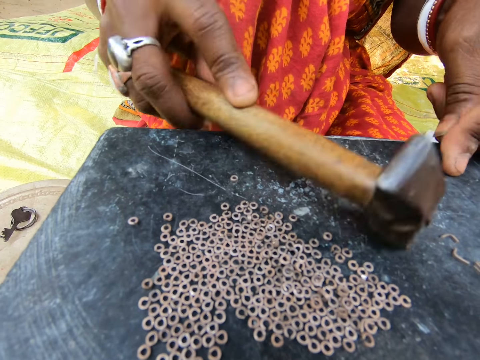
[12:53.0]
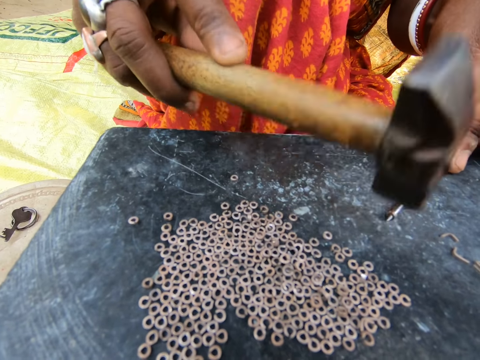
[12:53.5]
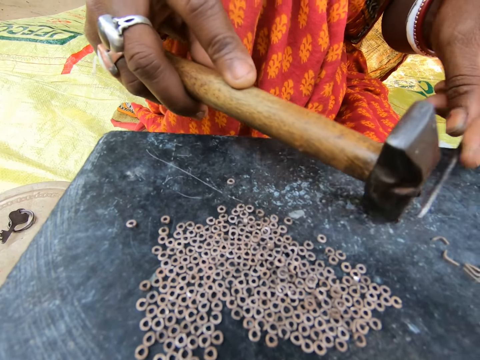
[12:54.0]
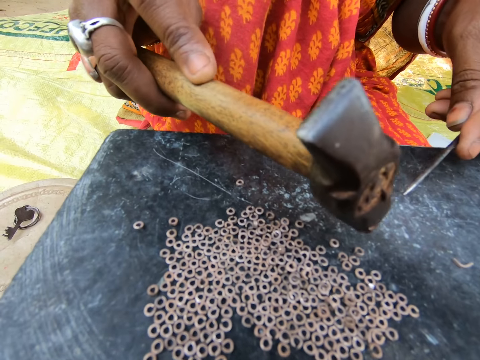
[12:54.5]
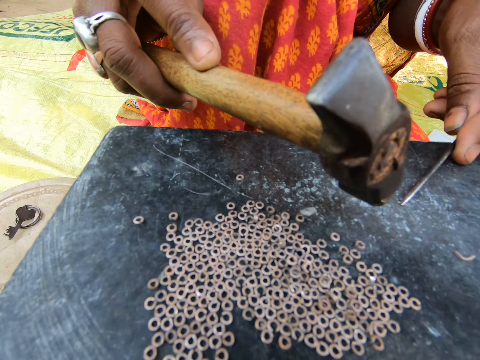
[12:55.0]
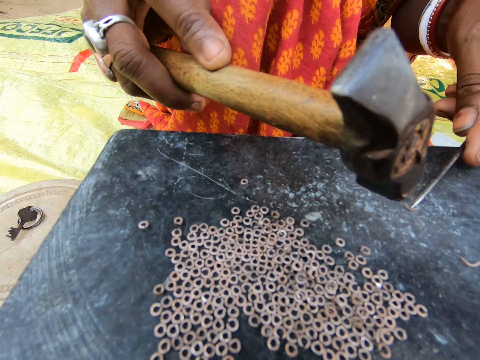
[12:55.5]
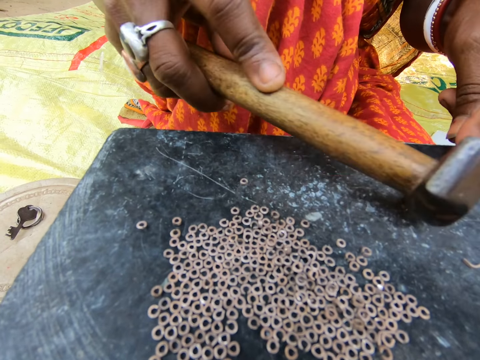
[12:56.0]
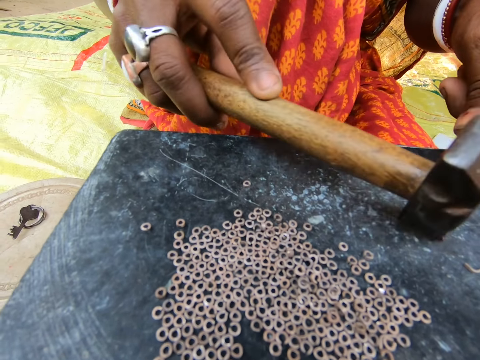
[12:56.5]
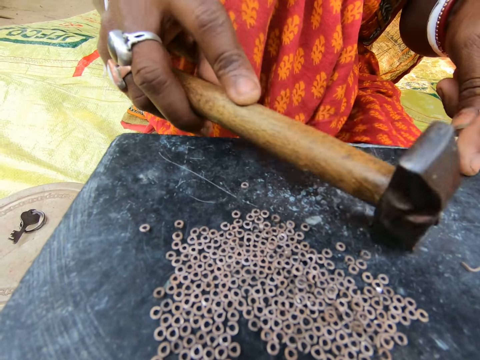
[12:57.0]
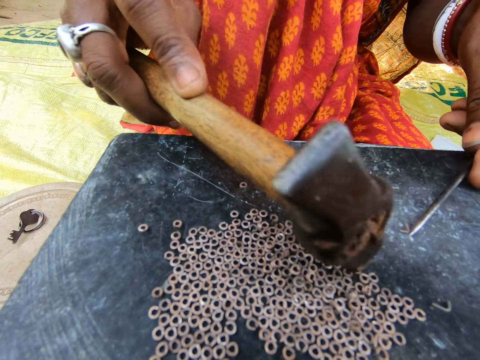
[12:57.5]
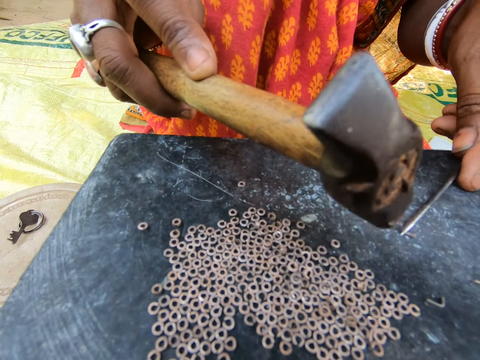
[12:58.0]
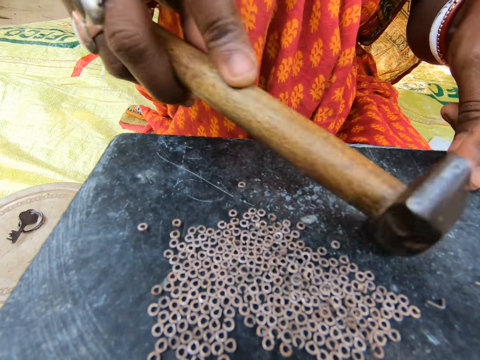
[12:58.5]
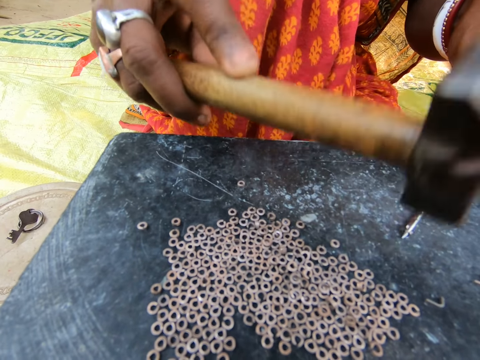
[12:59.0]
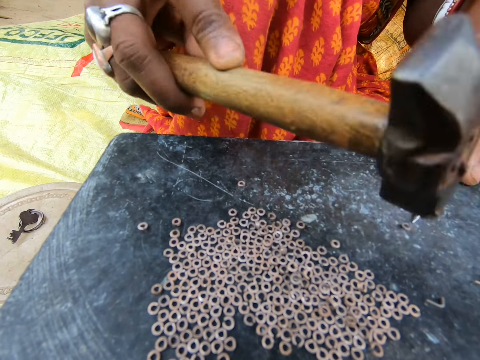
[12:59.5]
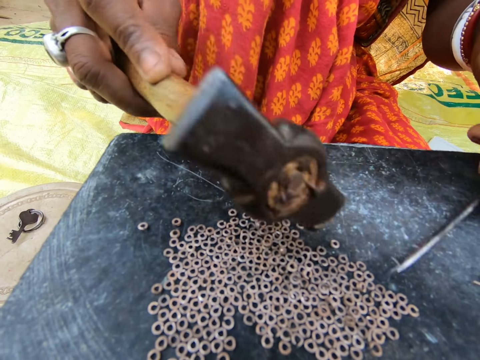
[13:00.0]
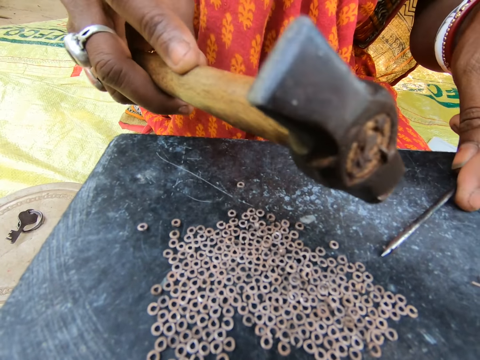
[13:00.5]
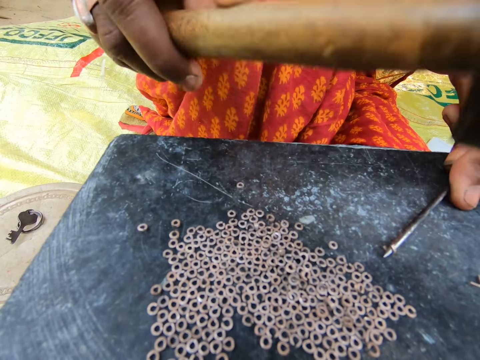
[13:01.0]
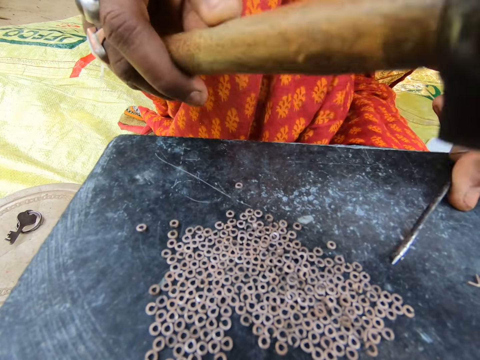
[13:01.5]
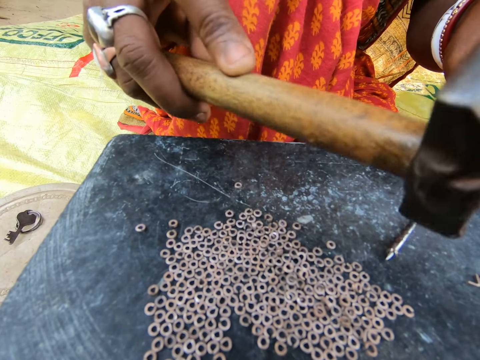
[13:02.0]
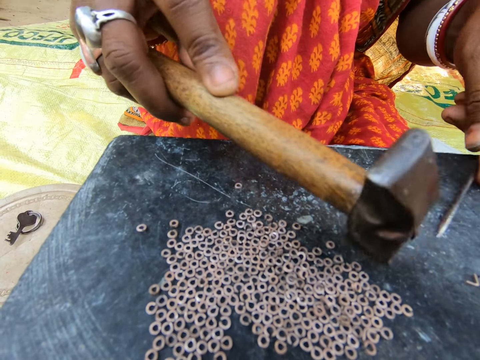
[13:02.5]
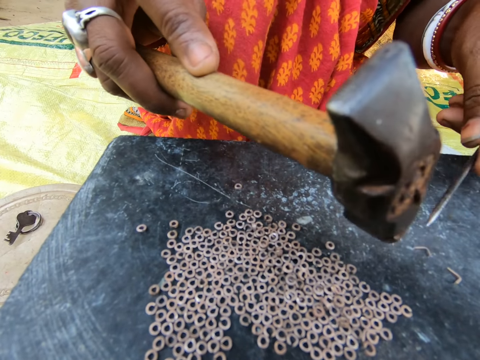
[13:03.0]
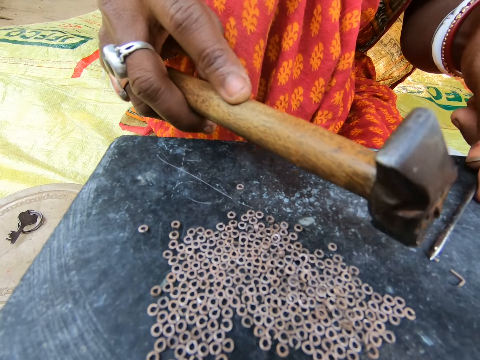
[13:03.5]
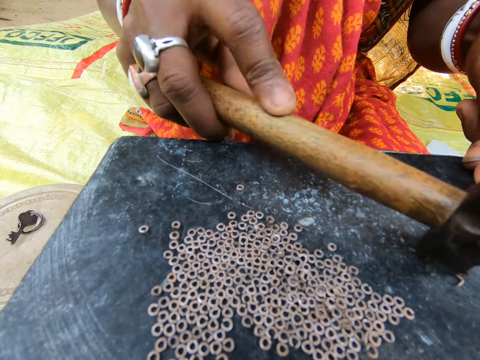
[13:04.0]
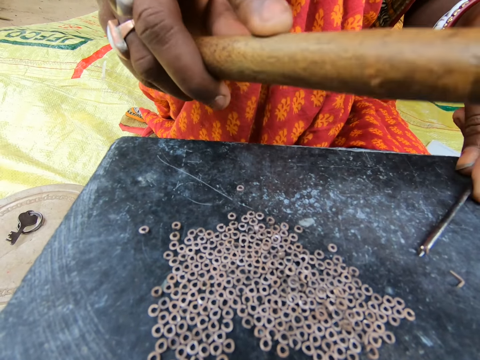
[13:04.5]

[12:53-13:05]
The camera wearer moves the split ring on the table with a hammer. They make split rings with the hammer and a needle. They move the split ring on the table with the hammer. They make split rings with the hammer and the needle.

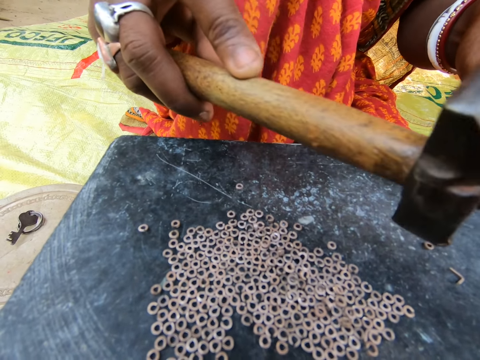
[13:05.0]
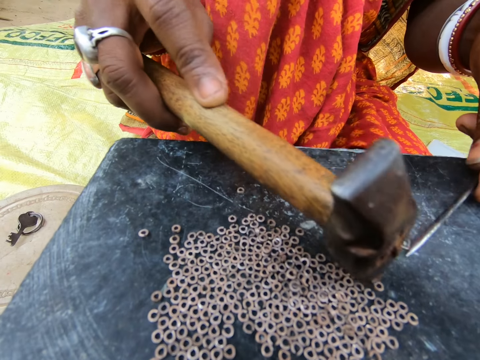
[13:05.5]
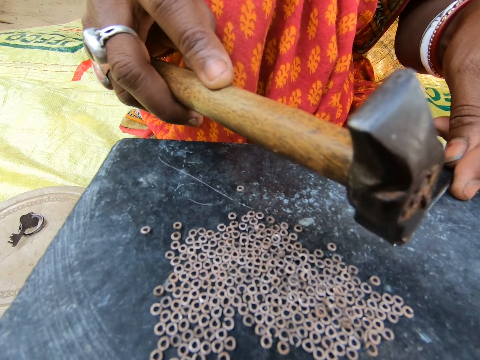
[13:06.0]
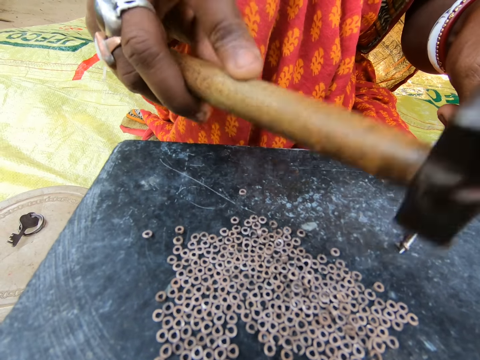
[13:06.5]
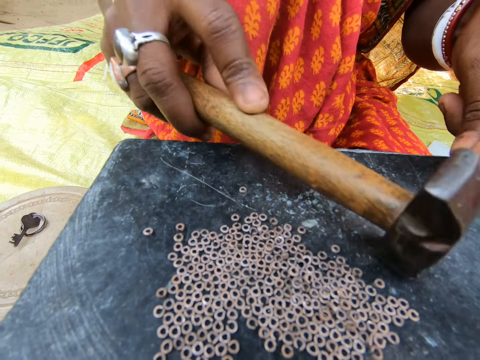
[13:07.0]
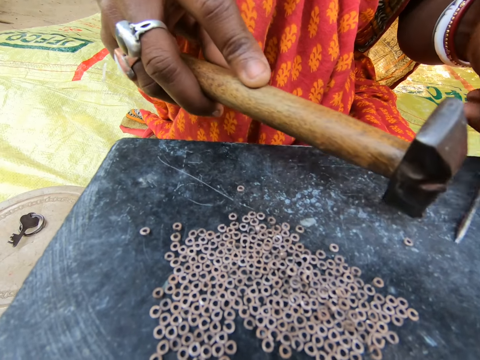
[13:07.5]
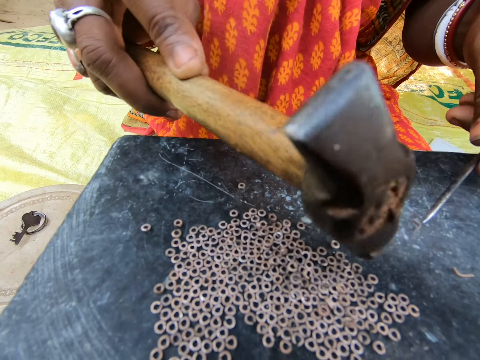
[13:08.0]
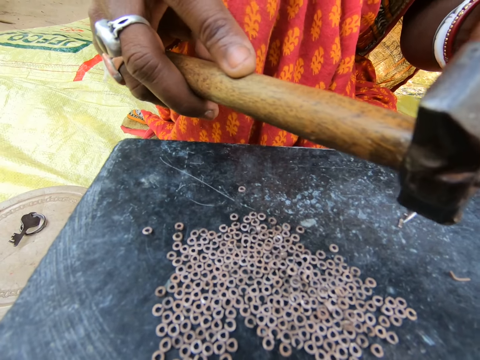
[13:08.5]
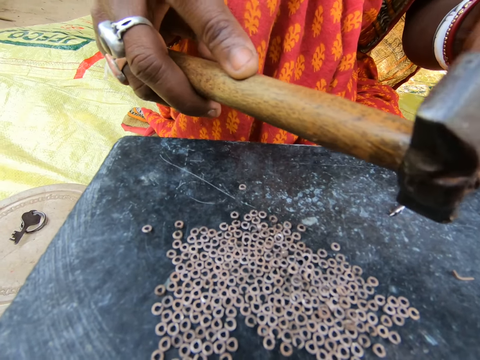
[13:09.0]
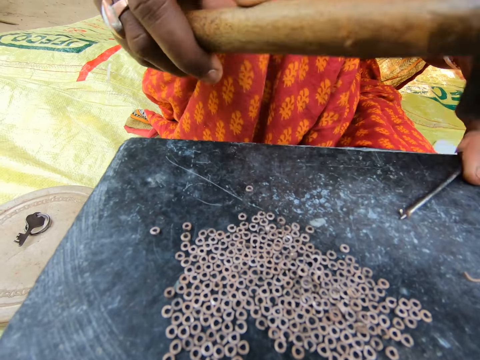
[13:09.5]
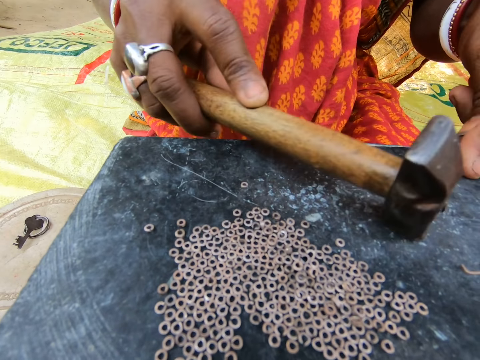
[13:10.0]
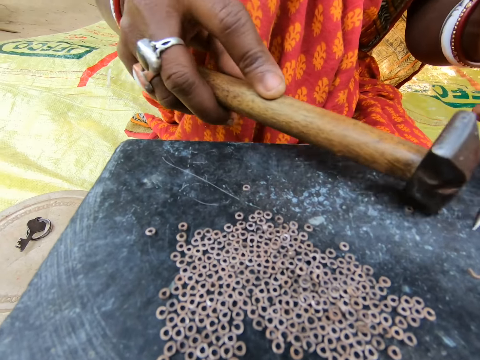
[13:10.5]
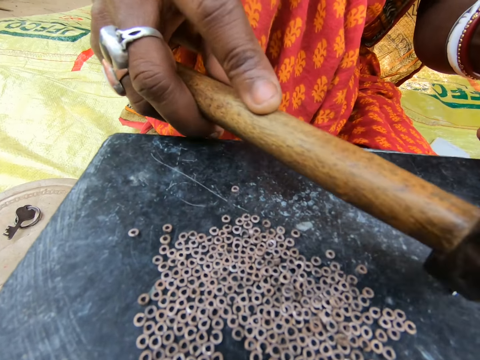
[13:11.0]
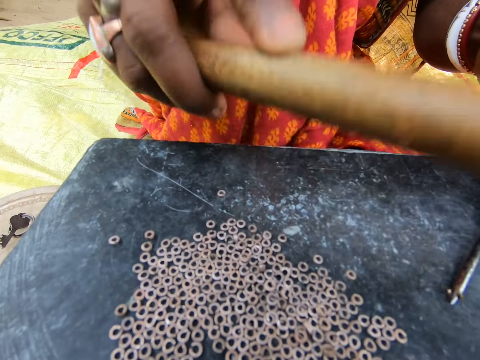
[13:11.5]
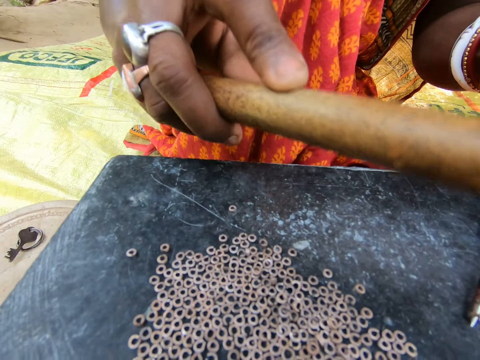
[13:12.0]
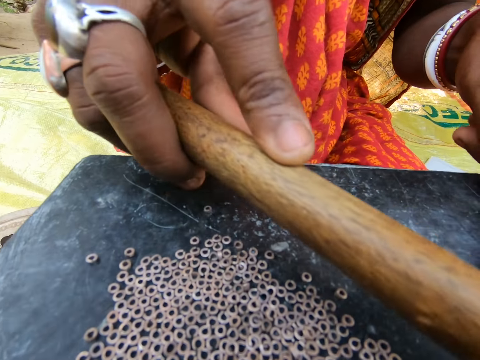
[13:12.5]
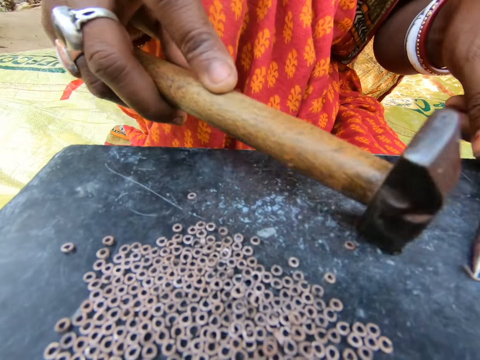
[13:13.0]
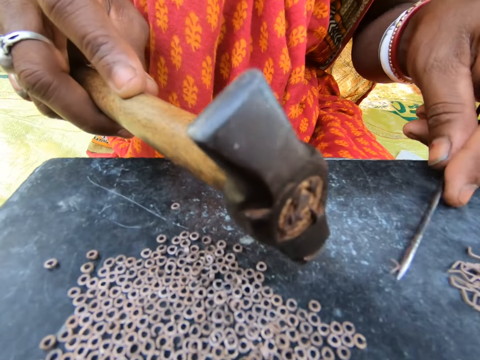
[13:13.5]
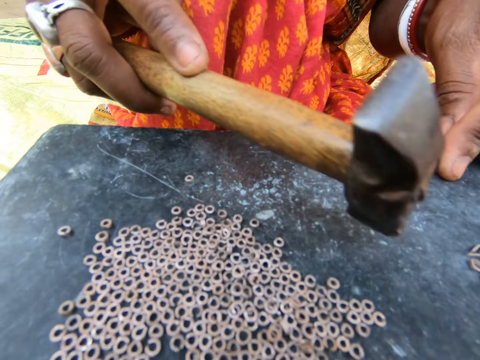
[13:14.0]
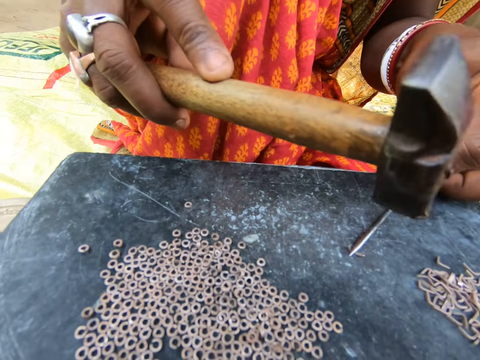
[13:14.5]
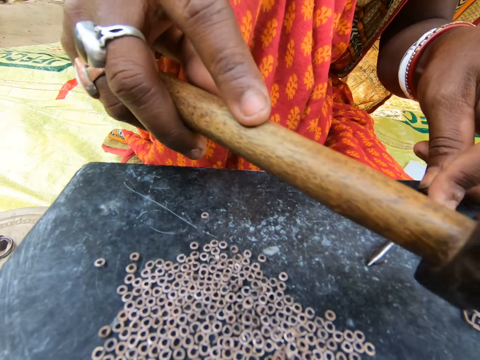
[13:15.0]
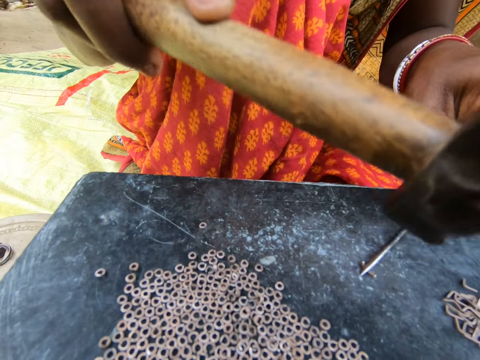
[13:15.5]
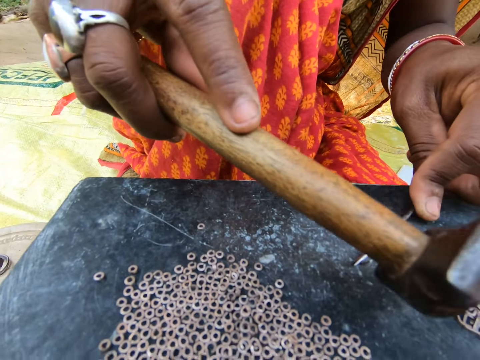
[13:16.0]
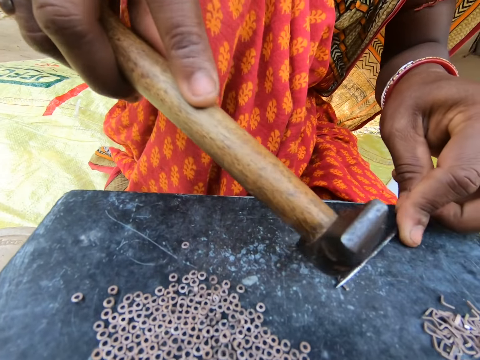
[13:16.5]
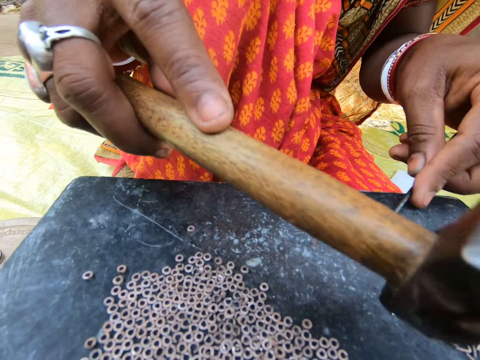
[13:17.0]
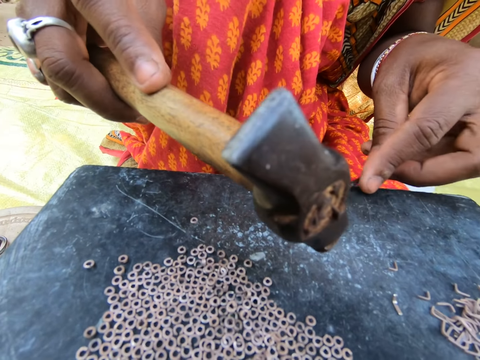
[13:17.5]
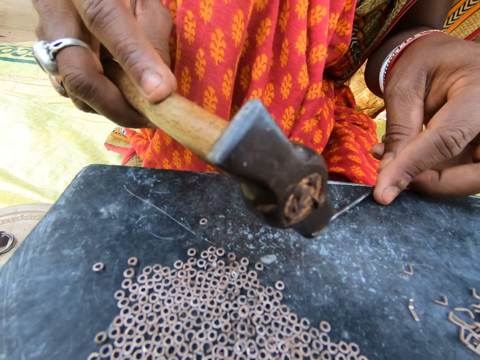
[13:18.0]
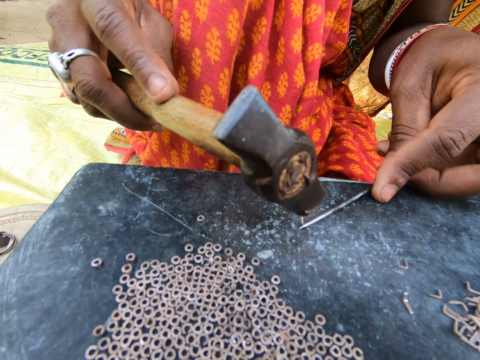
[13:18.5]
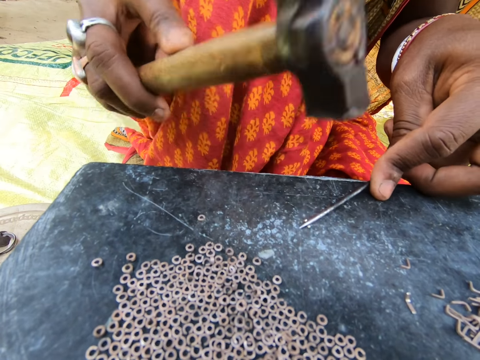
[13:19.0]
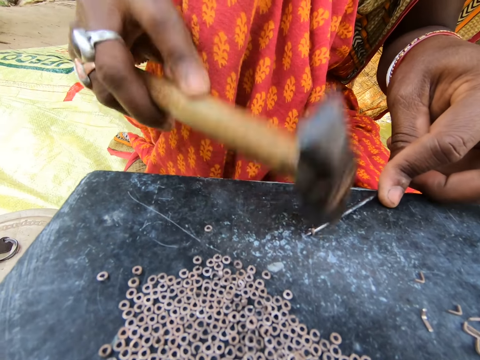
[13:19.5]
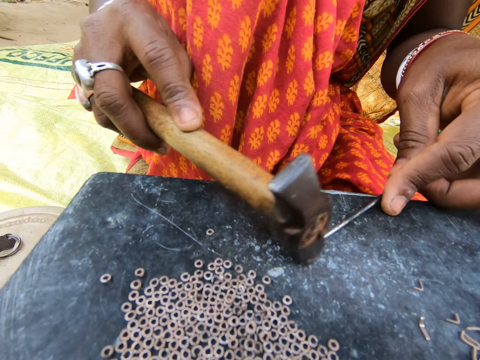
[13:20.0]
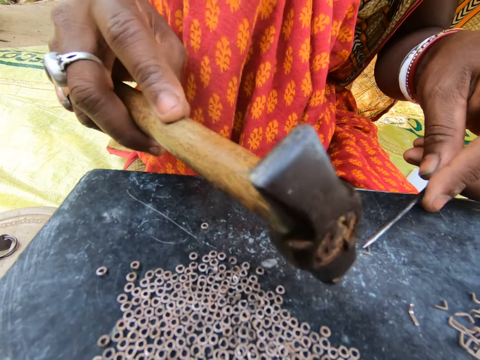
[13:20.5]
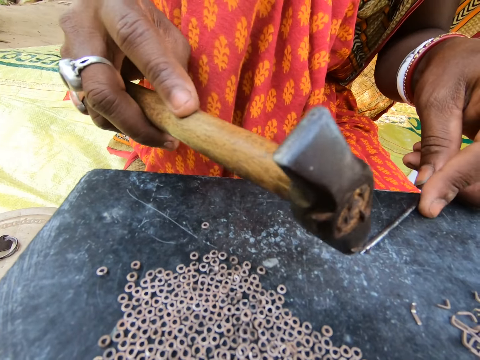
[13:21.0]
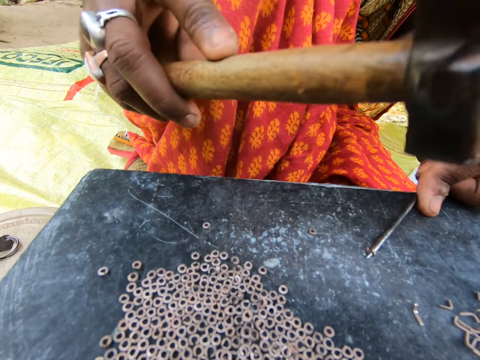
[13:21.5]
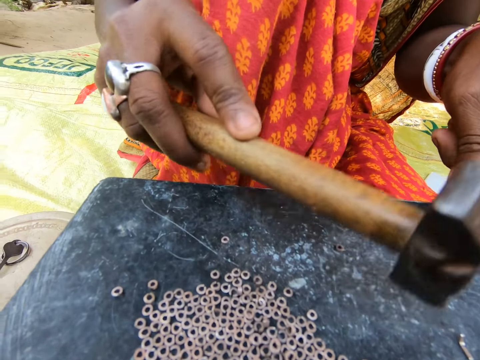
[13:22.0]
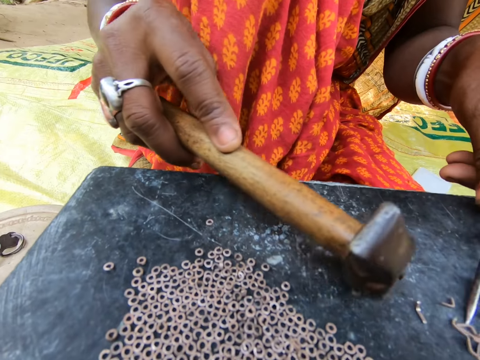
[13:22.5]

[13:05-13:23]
The camera wearer moves the split ring on the table with a hammer. They make split rings with the hammer and a needle. They move the split ring on the table with the hammer. They make split rings with the hammer and the needle. They move the split ring on the table with the hammer. They make split rings with the hammer and the needle. They move the split ring on the table with the hammer. They make split rings with the hammer and the needle.
